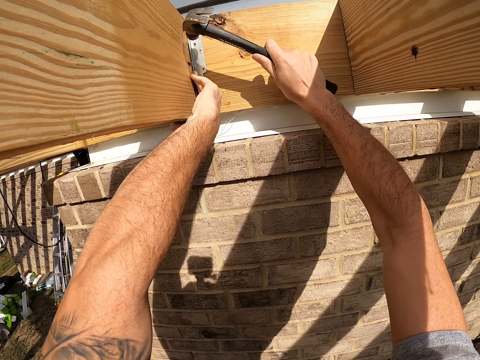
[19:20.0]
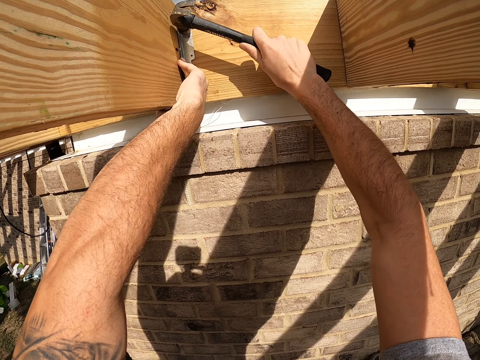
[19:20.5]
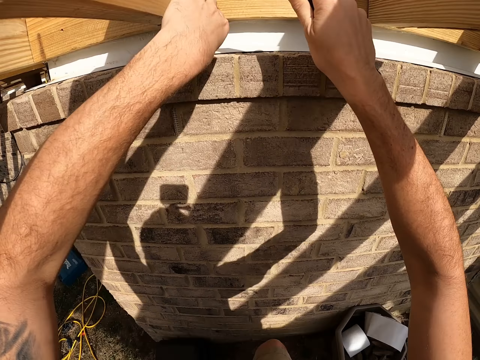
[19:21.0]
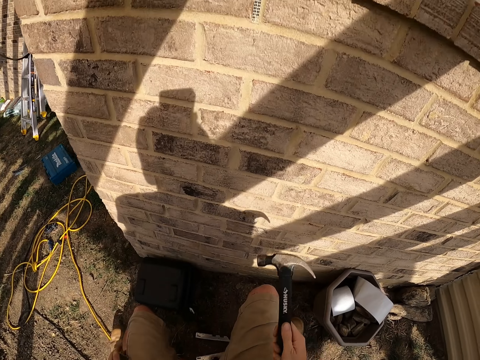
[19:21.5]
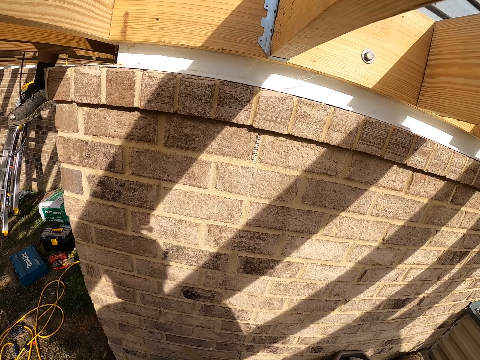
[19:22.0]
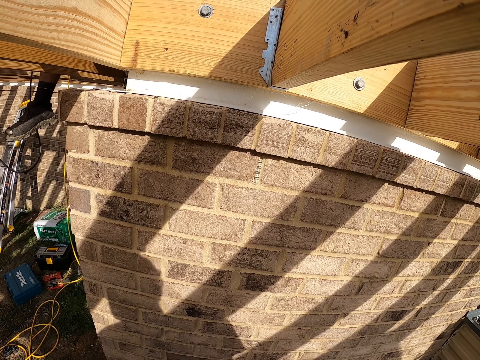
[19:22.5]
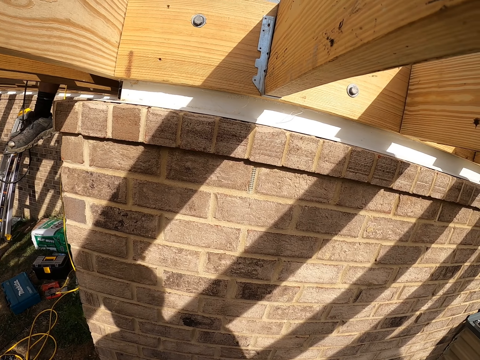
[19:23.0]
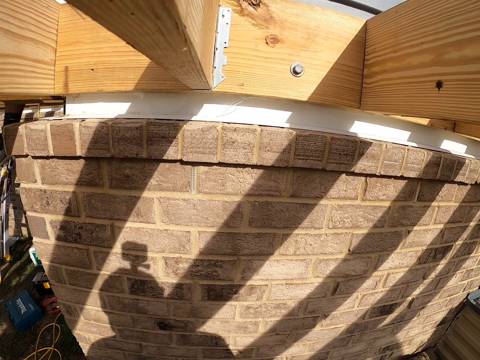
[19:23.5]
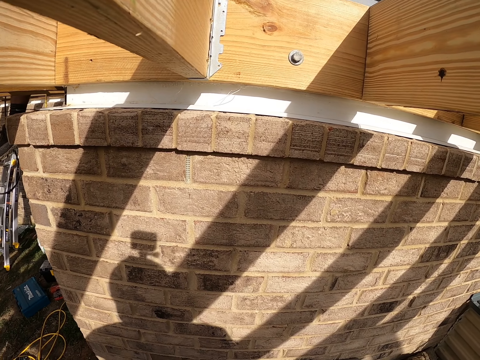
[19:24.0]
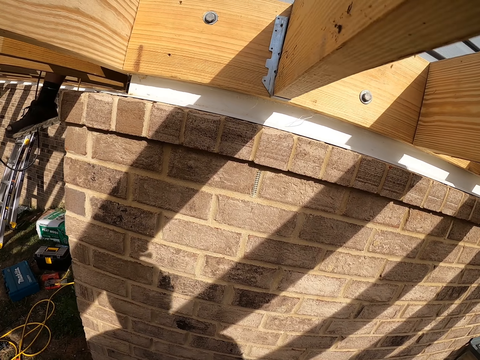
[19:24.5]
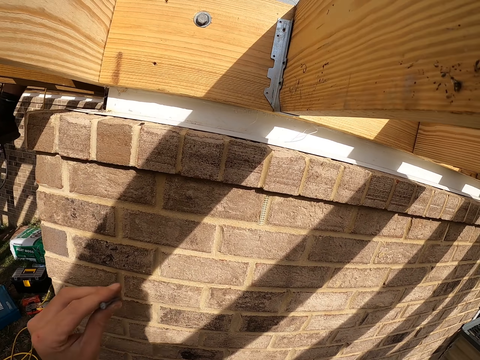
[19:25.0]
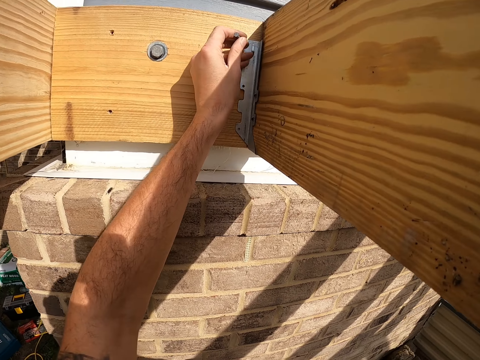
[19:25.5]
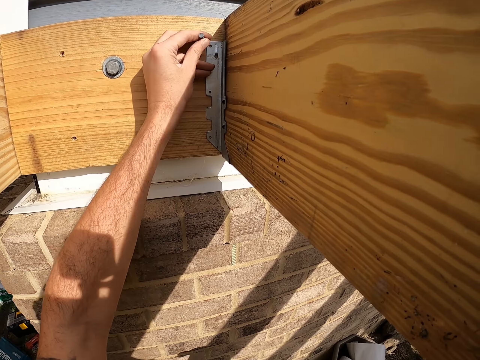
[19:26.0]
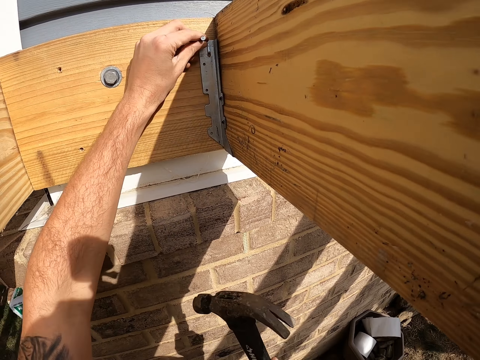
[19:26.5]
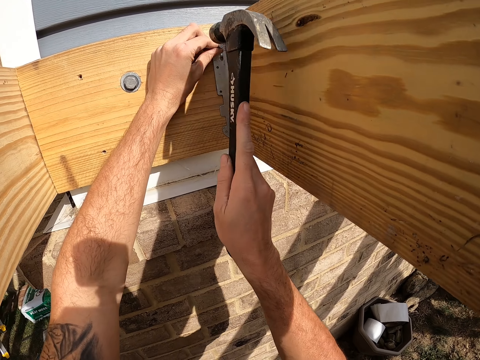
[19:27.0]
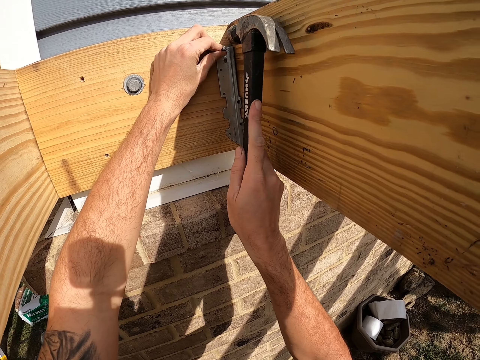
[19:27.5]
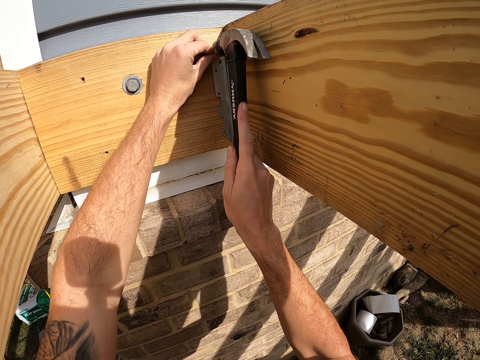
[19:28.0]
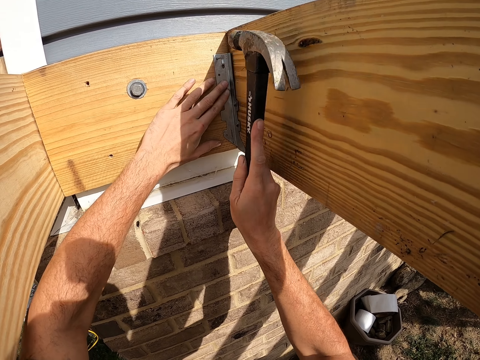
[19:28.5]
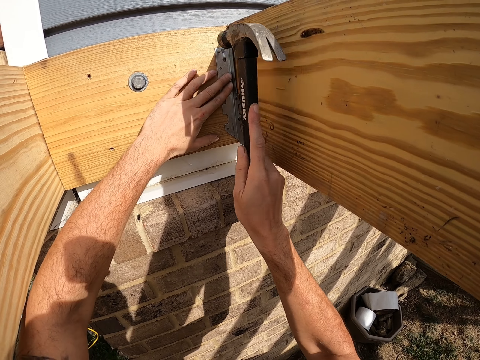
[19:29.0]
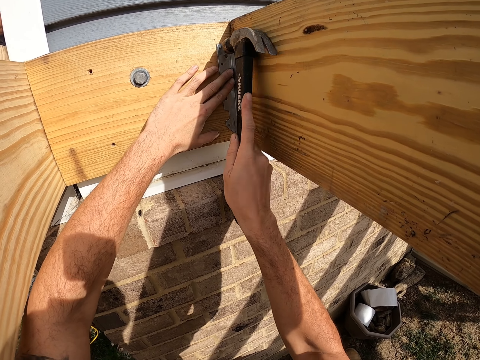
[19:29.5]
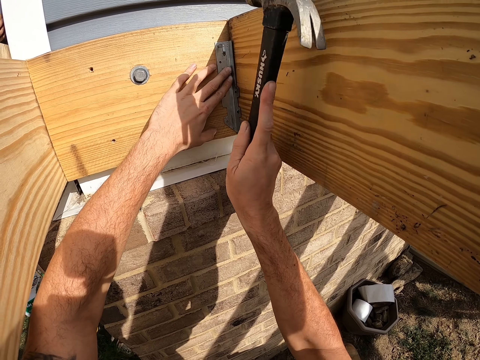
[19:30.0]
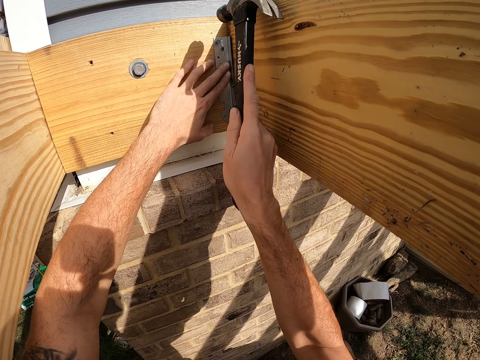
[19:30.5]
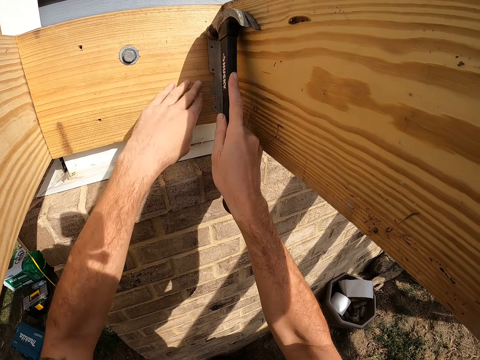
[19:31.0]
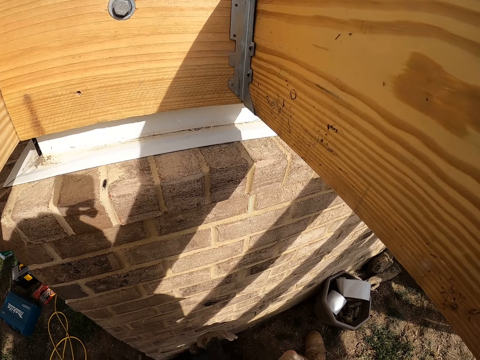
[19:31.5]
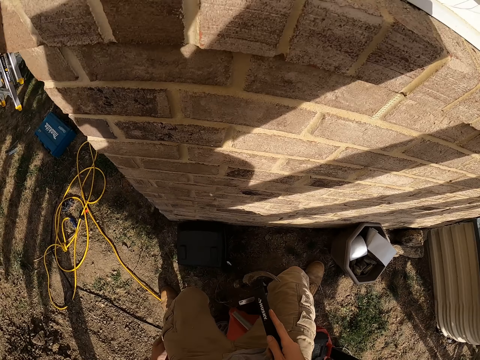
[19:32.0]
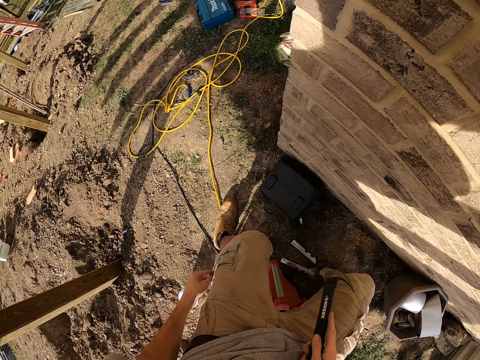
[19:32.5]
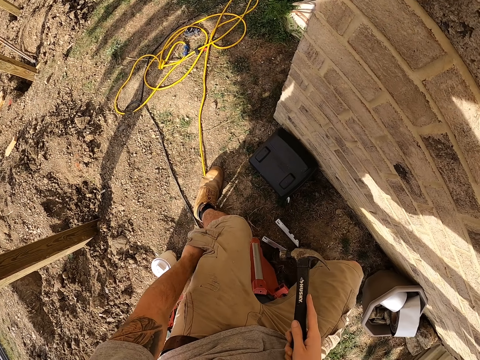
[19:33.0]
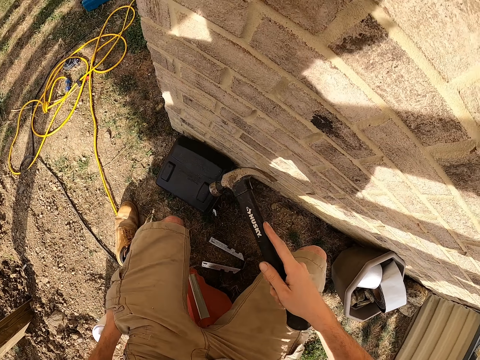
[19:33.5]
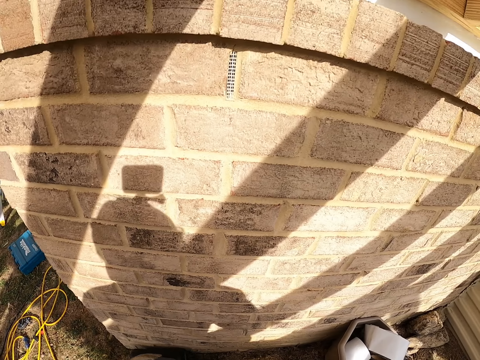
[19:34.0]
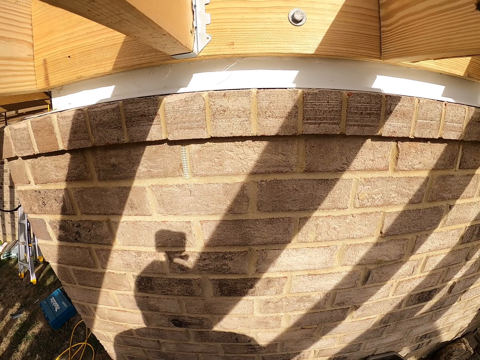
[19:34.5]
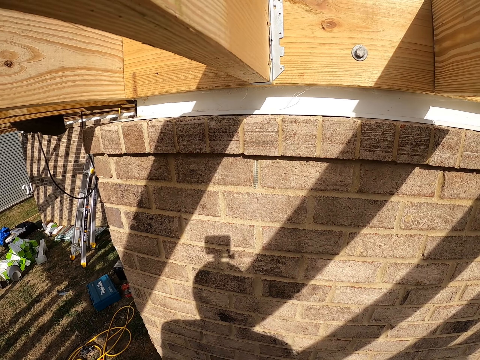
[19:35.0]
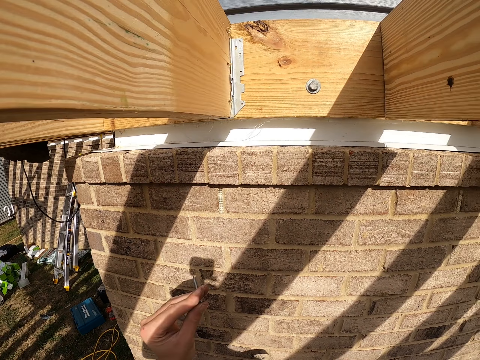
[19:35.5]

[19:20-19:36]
The camera wearer pulls back both hands. He looks around. He lifts a nail. He places the nail on the wood, on the hinge. He hits the nail on the hinge with the hammer. He pulls back both hands. He looks around. He puts the left hand on his pocket. He moves the hammer. He looks around.

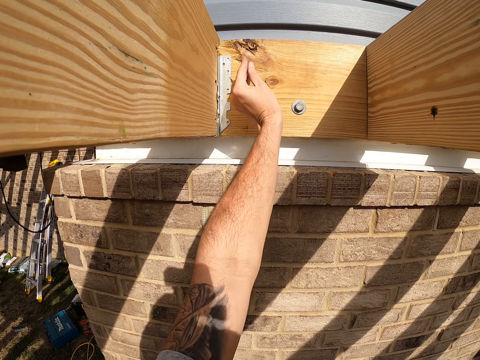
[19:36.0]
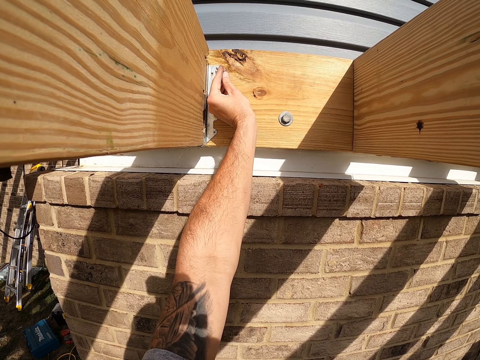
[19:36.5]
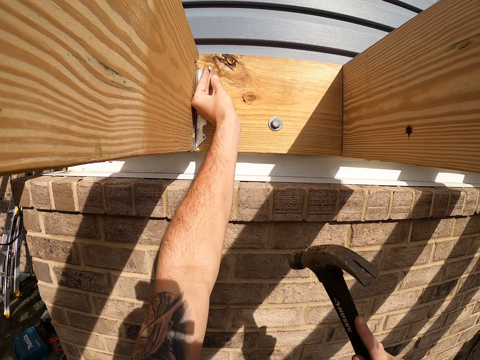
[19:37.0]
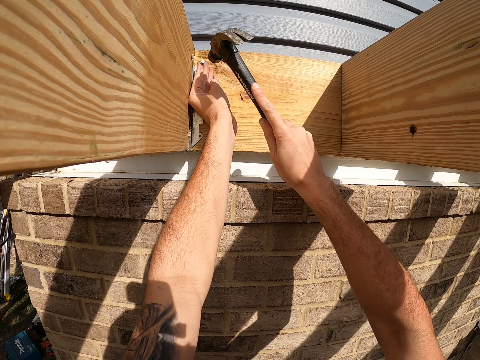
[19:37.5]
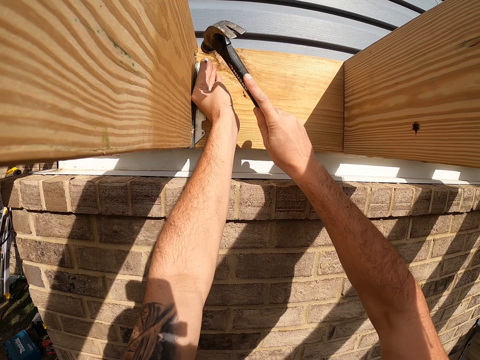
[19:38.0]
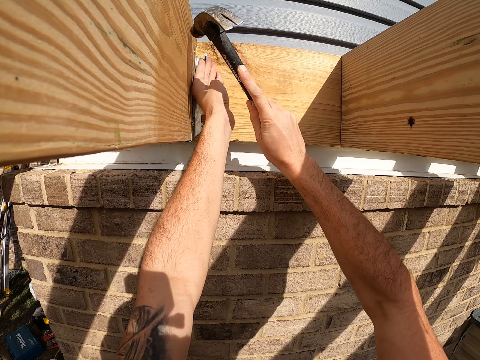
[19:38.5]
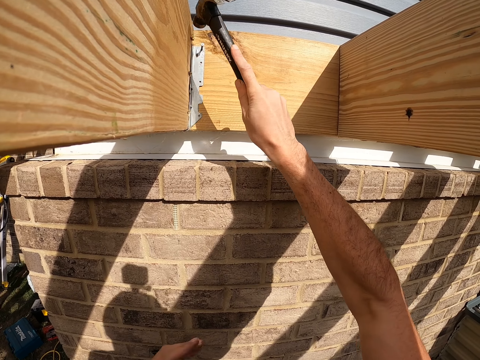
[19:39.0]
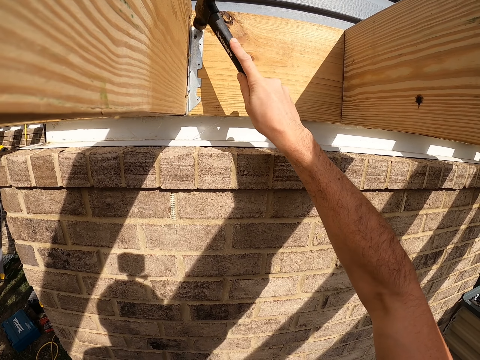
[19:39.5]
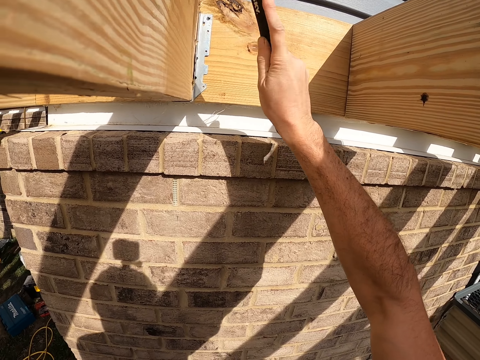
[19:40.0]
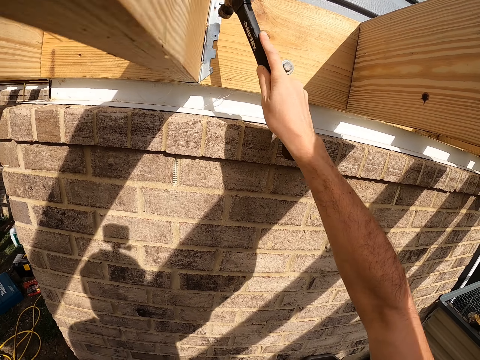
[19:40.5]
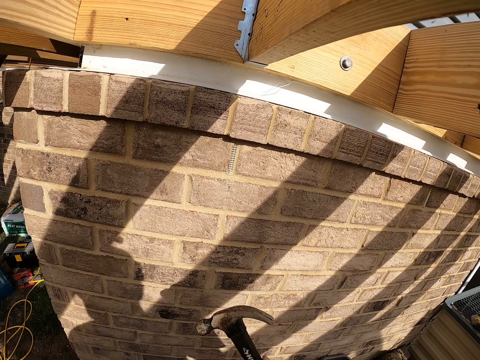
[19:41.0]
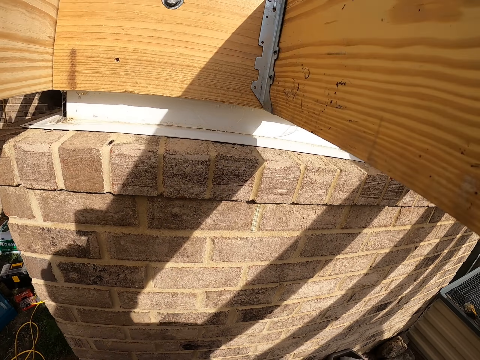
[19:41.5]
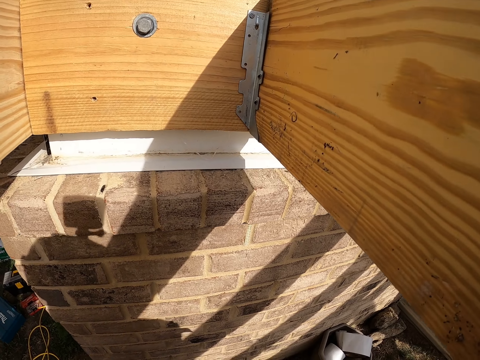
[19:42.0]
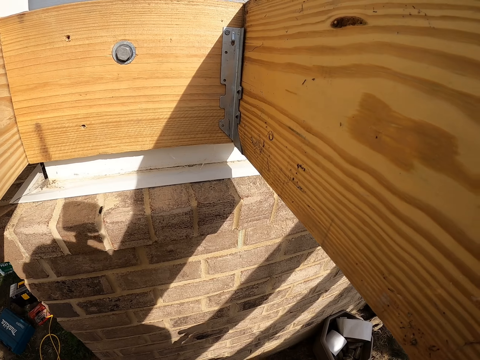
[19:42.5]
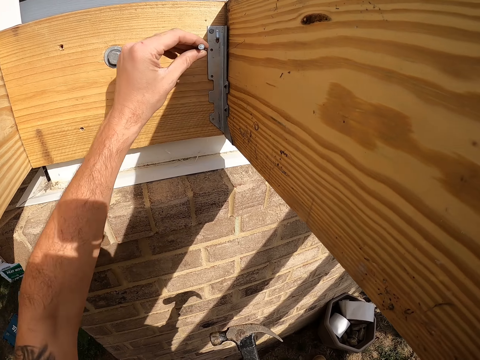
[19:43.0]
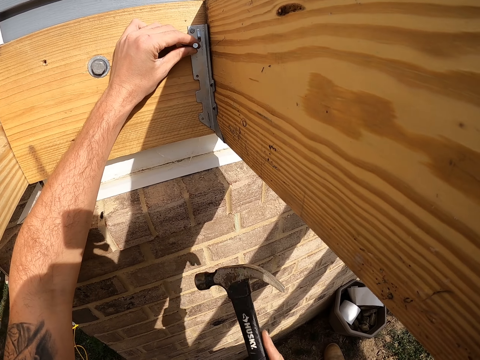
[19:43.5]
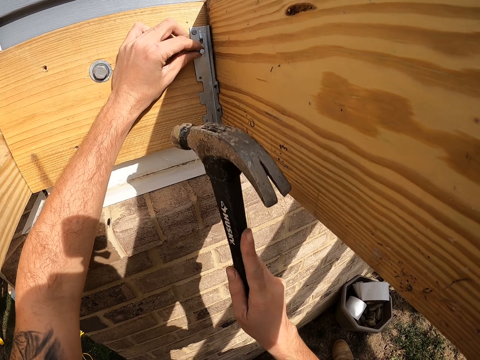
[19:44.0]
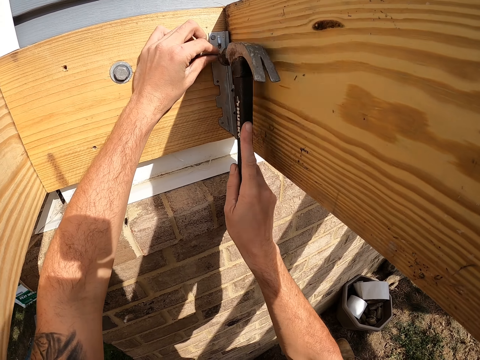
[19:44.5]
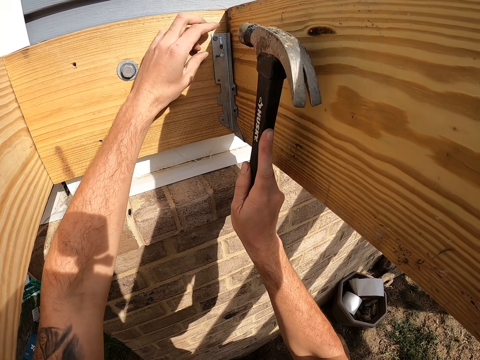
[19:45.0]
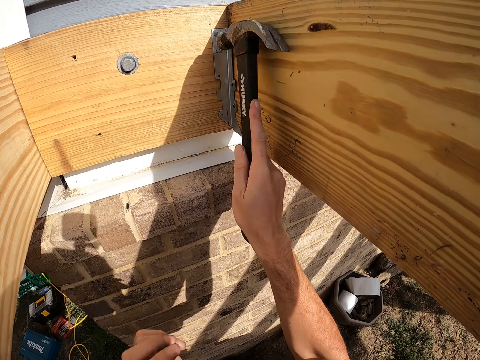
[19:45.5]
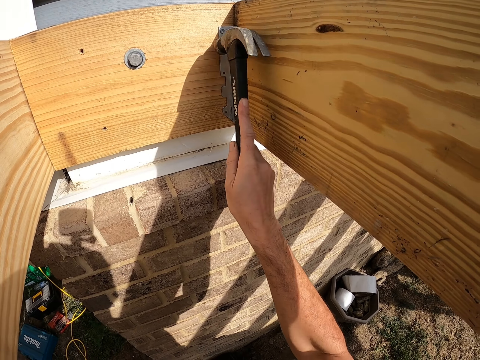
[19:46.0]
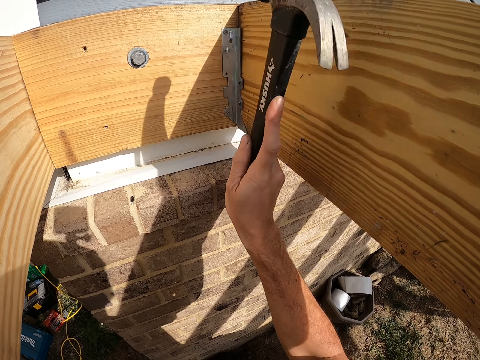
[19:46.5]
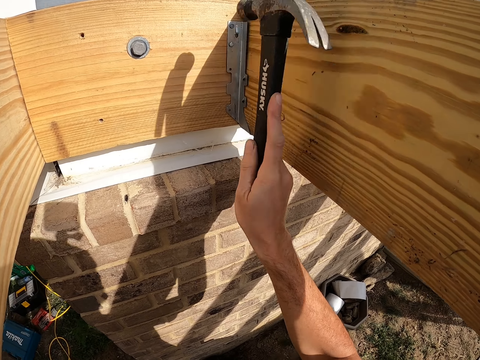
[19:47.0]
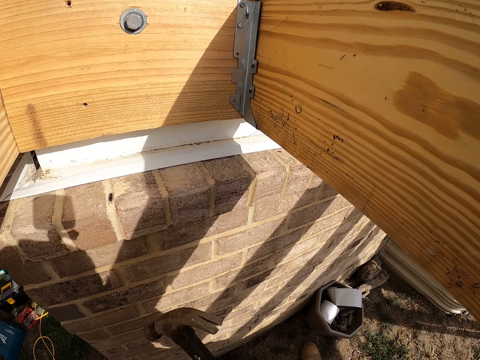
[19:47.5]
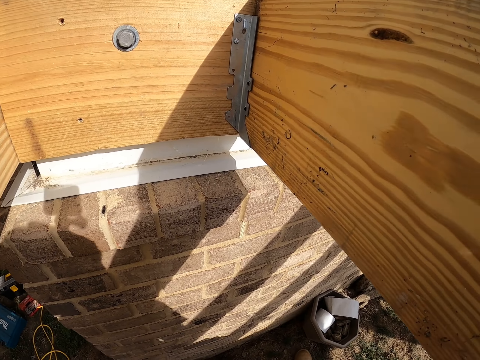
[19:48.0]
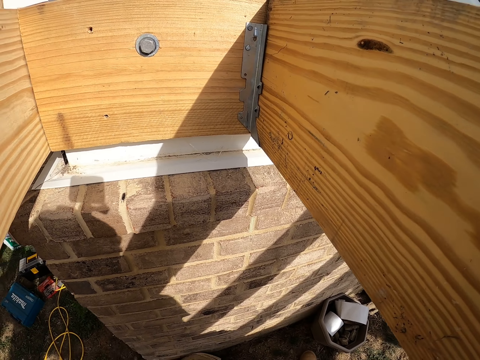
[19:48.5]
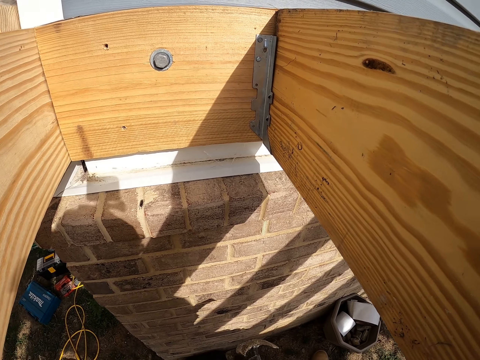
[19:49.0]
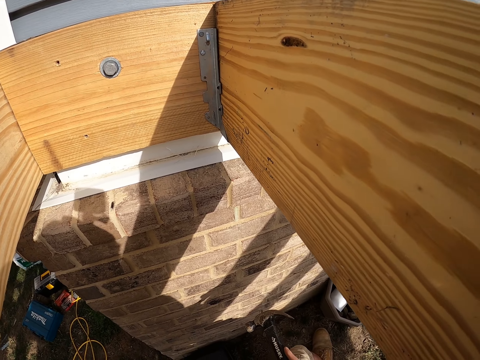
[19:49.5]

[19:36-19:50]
The camera wearer lifts the nail. They place the nail on the wood, on the hinge. They lift the hammer. They hit the nail on the hinge with the hammer. They pull back the left hand. They hit the nail with the hammer. They pull back the hammer. They look around. They lift a nail. They place the nail on the wood, on the hinge. They lift the hammer. They hit the nail on the hinge with the hammer. They move the hammer. They look around.
